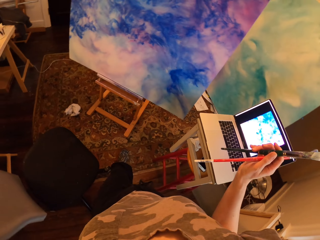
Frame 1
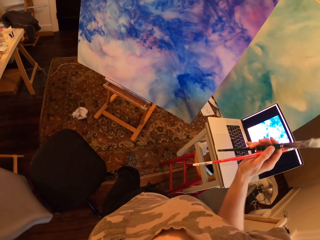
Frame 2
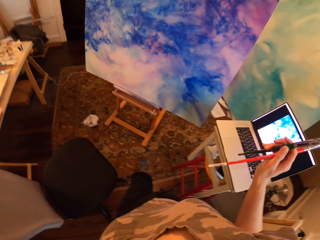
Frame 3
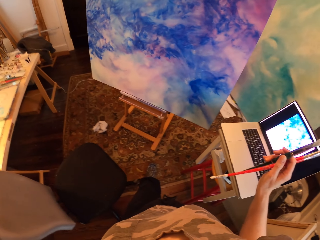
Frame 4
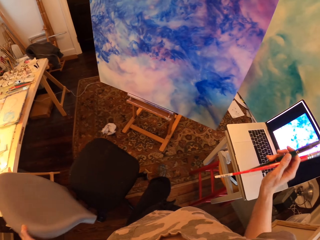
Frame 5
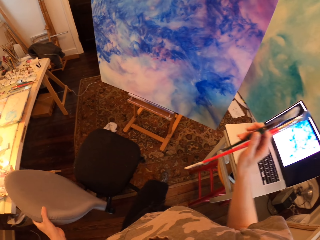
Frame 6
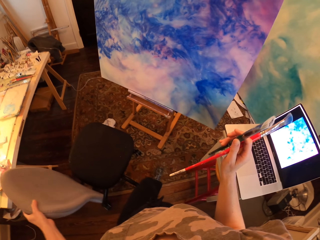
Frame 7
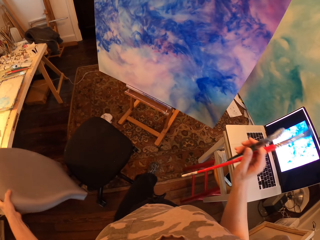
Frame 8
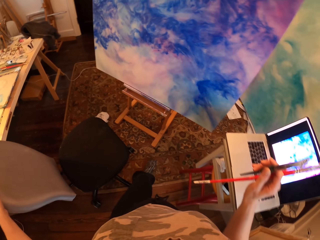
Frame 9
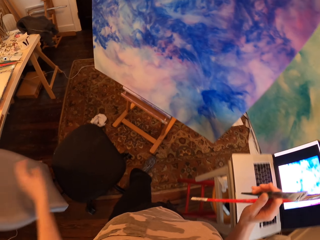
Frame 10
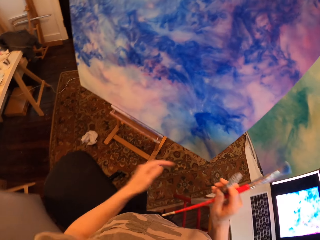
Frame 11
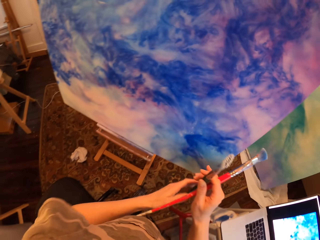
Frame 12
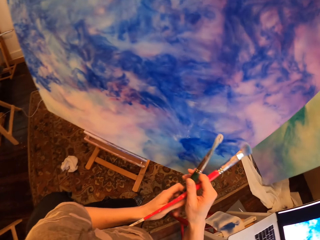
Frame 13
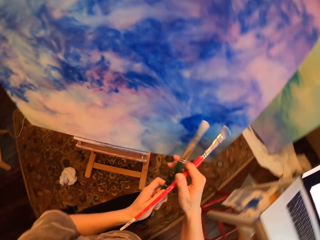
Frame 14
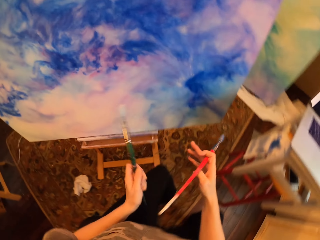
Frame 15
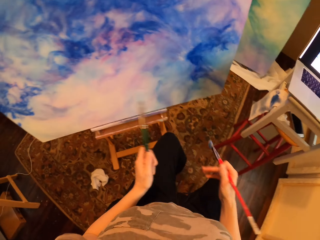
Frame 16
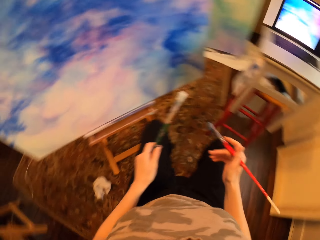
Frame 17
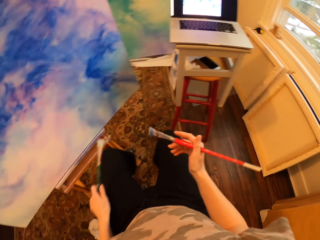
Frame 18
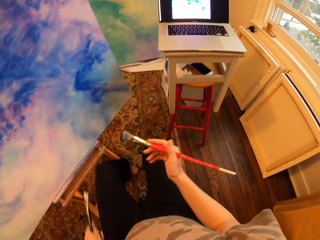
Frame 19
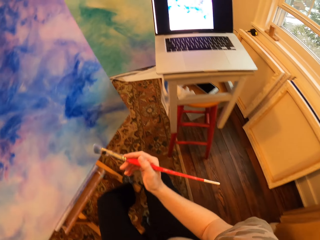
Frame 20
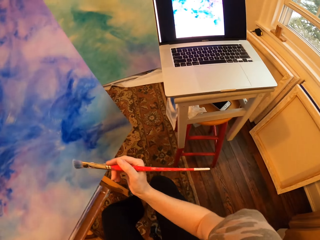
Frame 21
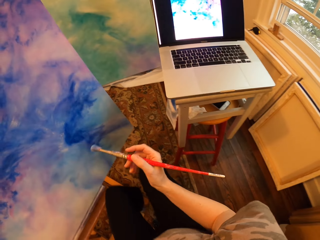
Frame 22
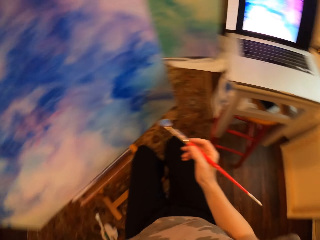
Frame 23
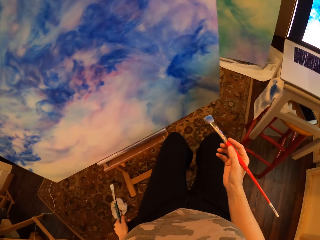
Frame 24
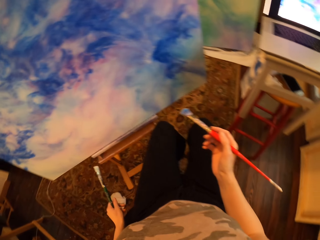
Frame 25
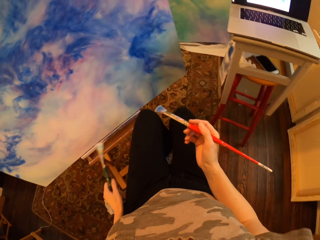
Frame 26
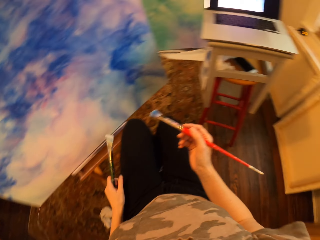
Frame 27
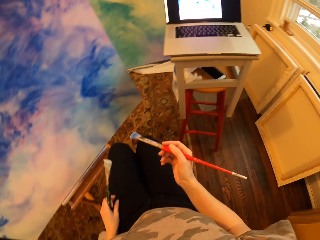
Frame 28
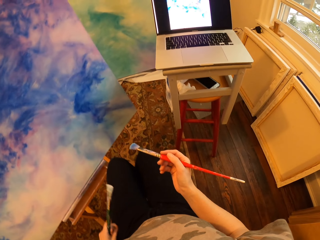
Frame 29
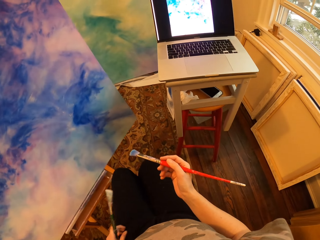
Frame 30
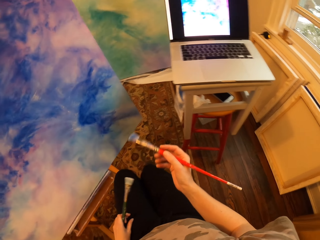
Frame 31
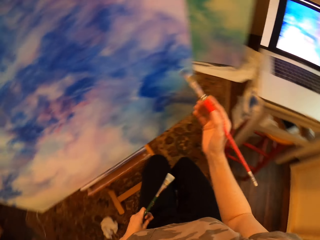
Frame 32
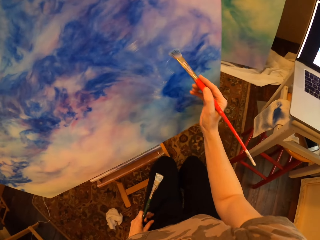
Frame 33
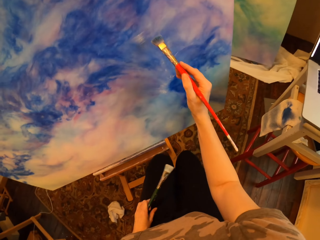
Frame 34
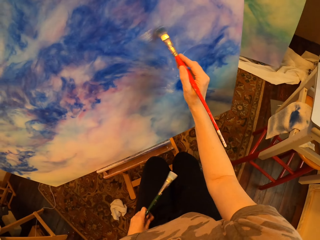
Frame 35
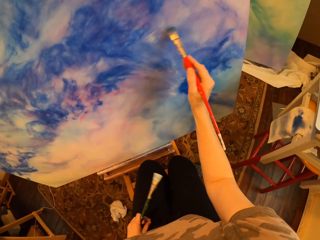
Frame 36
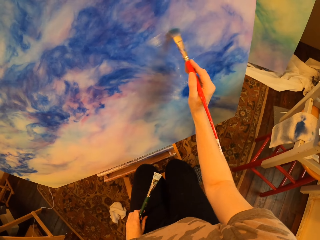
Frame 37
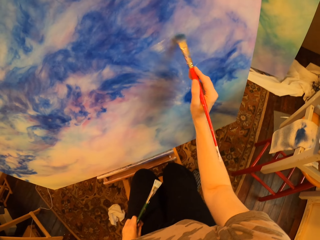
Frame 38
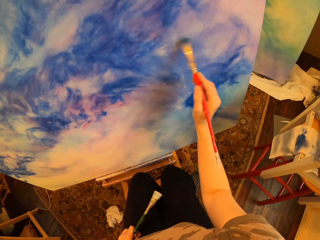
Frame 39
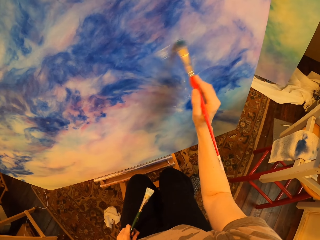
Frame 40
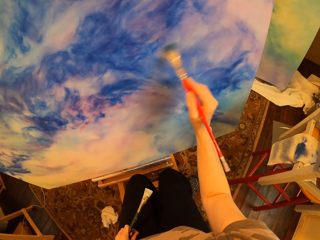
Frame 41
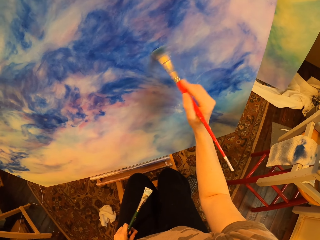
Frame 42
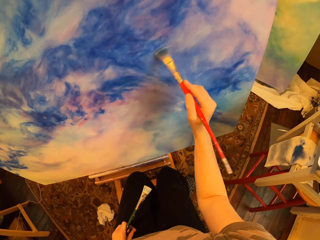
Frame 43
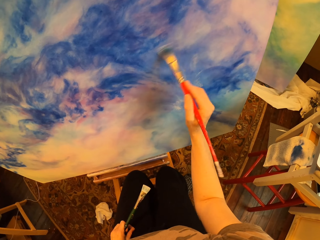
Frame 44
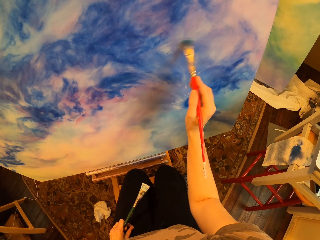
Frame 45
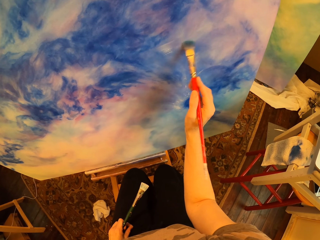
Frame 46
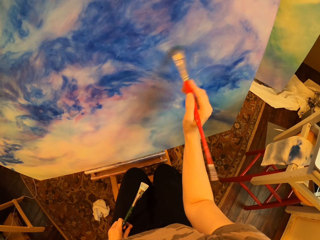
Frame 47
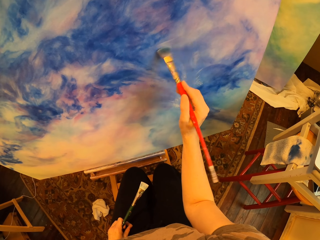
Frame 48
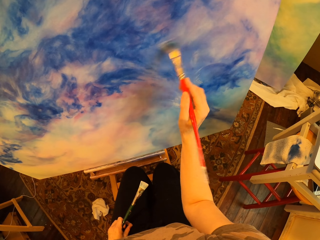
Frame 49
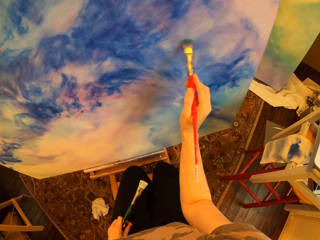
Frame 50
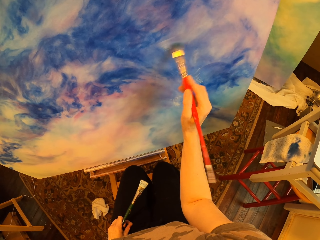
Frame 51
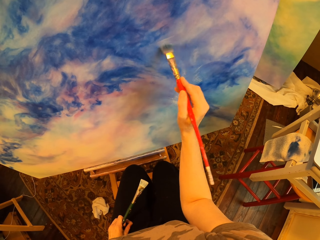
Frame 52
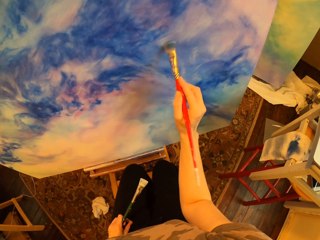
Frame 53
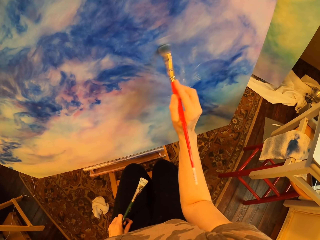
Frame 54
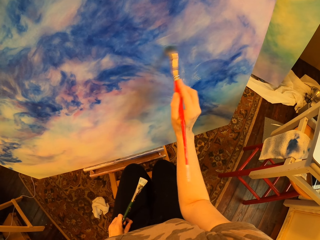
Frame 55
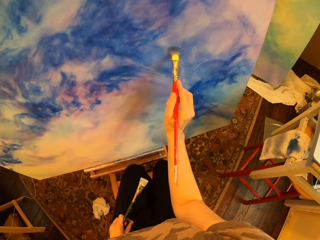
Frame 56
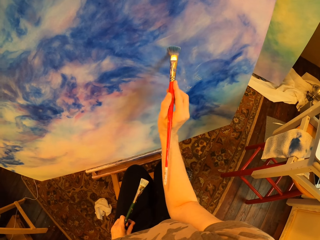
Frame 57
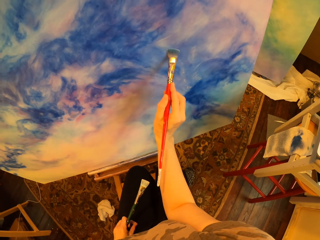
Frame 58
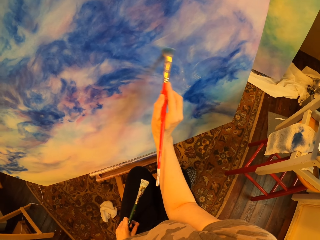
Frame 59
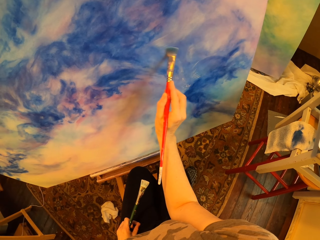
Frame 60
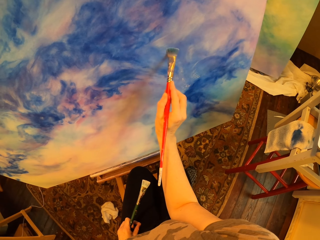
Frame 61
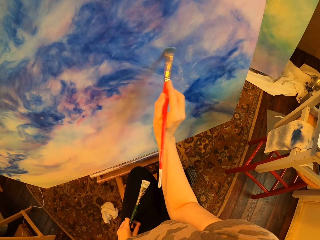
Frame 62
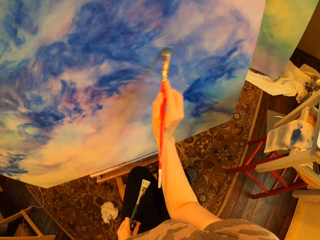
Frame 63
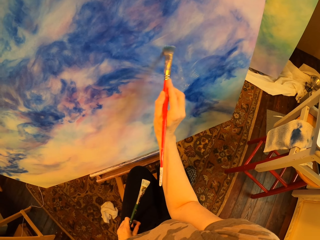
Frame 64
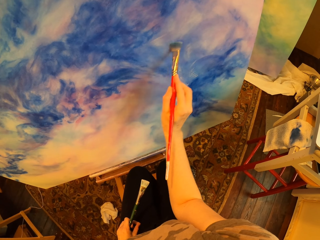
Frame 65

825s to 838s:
The camera wearer holds the chair. They push the seat. They sit on the chair. They paint on the drawing paint.

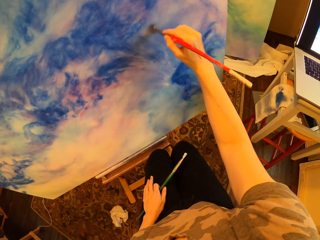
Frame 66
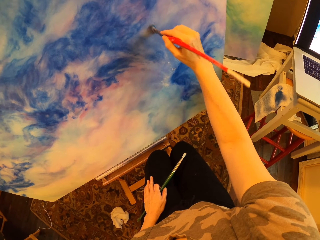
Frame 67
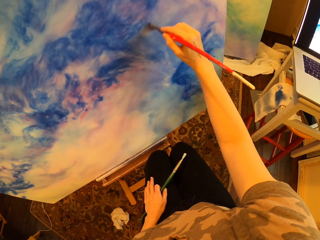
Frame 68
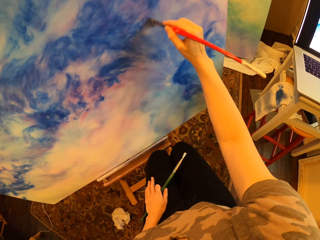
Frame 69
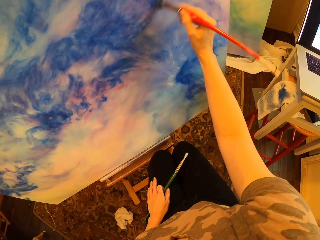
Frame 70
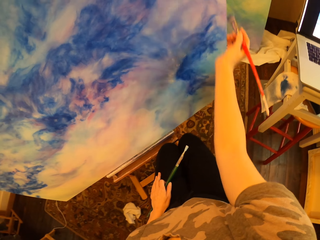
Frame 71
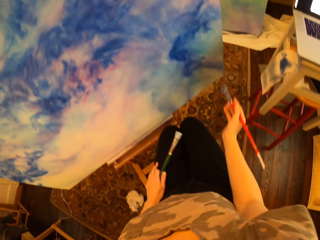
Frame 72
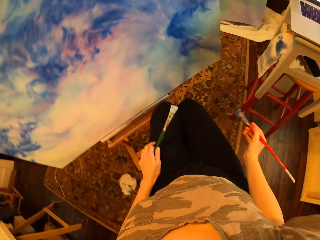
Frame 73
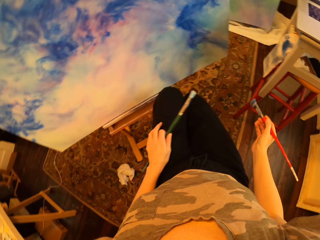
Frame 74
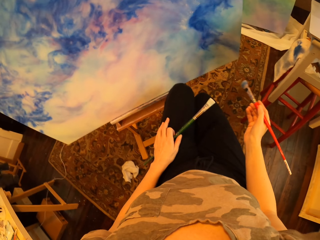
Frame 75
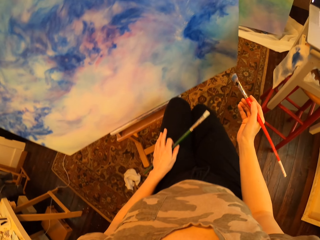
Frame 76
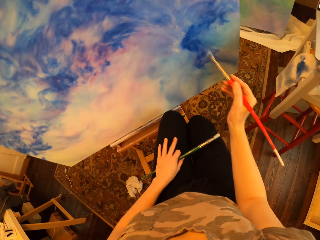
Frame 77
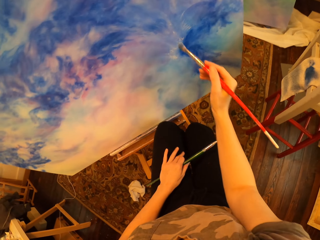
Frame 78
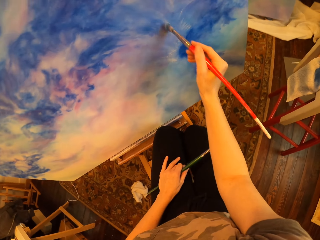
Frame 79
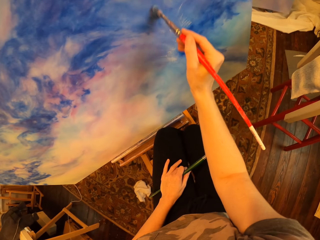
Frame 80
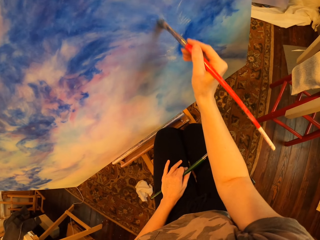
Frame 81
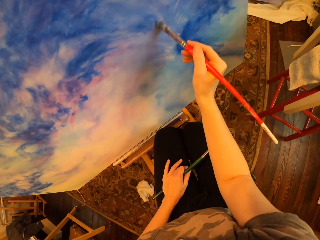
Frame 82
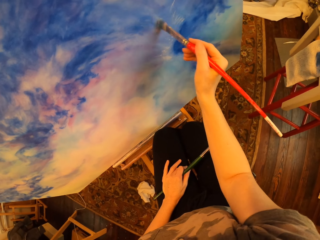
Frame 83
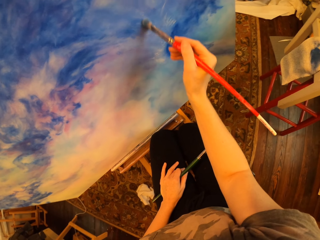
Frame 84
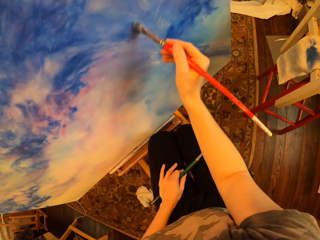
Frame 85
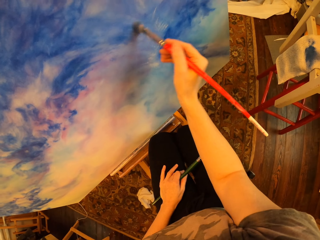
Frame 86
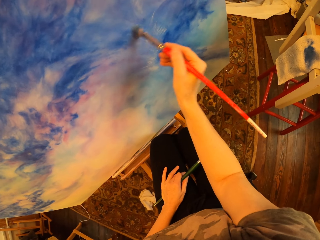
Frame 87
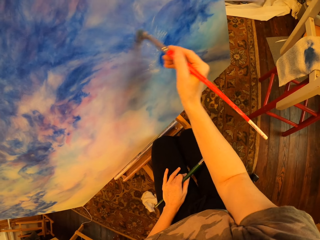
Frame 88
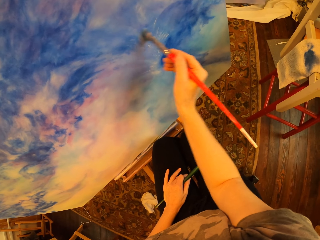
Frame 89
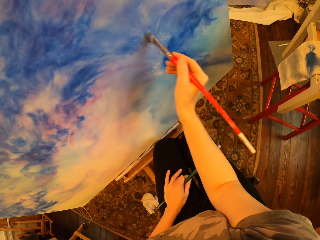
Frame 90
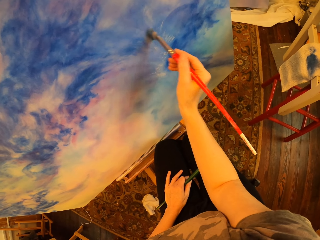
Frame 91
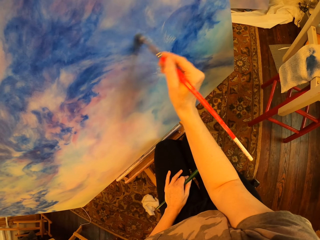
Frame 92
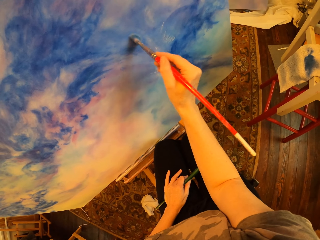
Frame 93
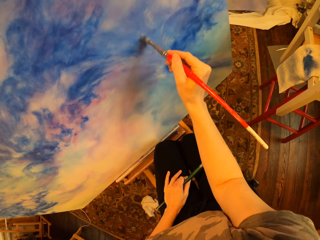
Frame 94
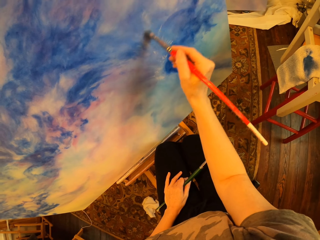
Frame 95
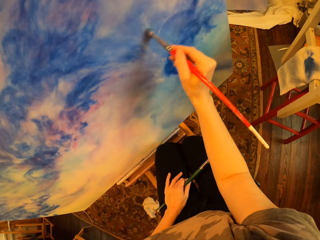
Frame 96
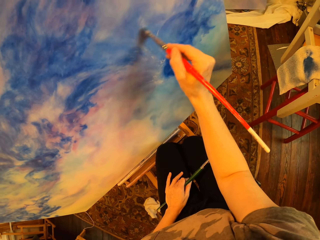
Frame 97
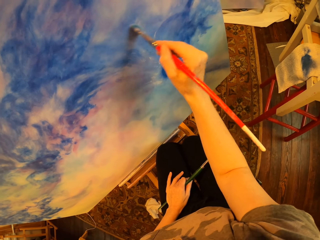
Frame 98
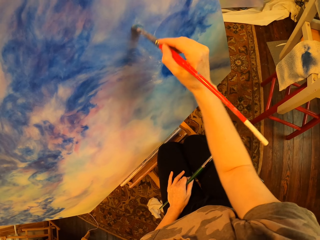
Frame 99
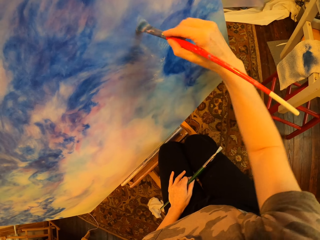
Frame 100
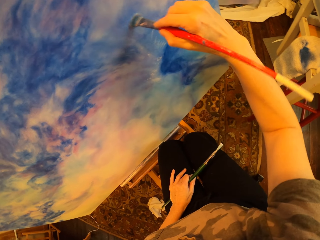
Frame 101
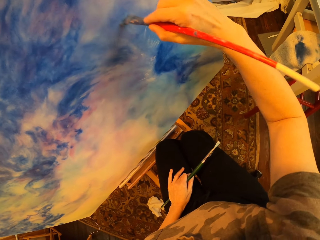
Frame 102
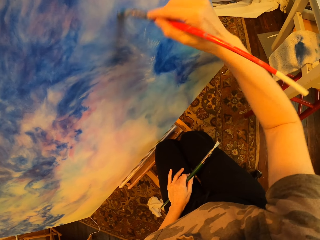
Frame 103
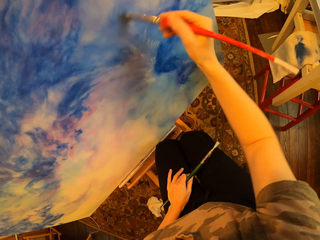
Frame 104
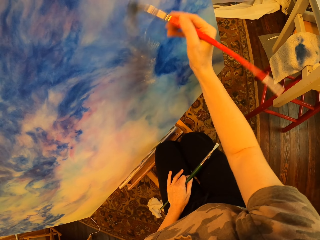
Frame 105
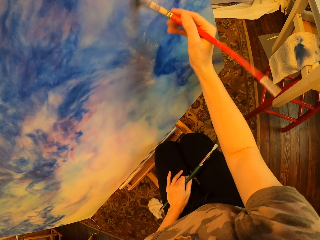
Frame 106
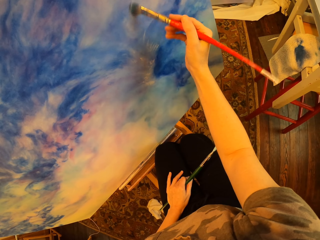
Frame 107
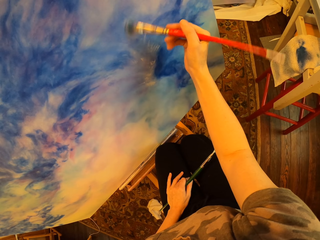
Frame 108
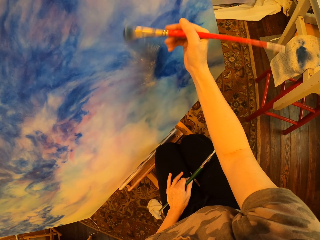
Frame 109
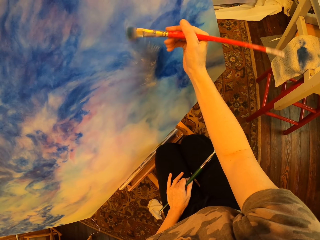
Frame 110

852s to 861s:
The camera wearer looks at the drawing paint. They paint on the drawing paint.
